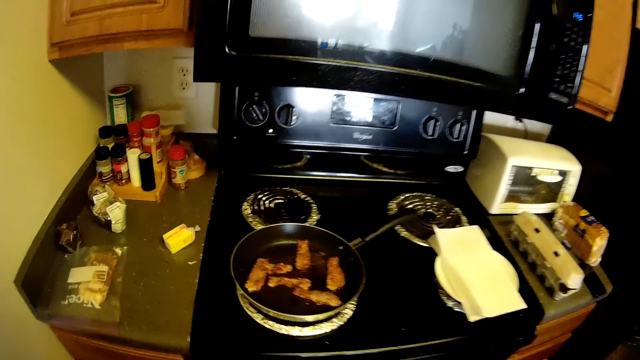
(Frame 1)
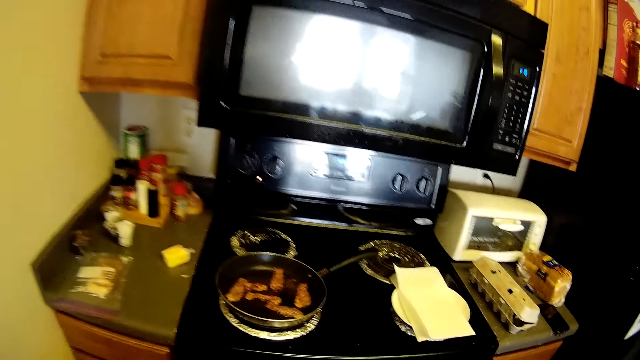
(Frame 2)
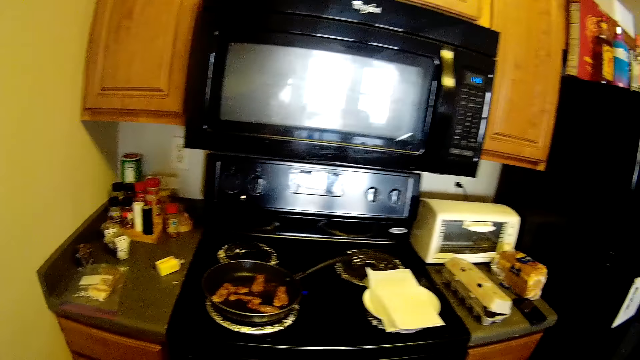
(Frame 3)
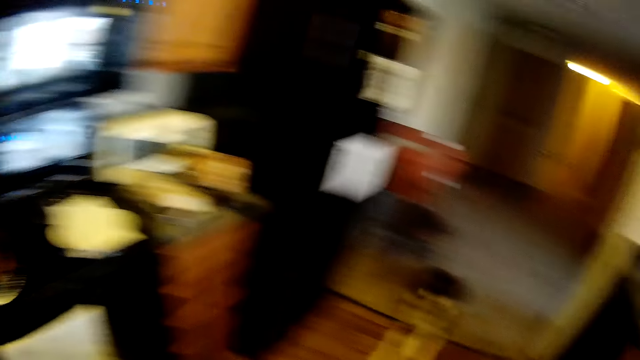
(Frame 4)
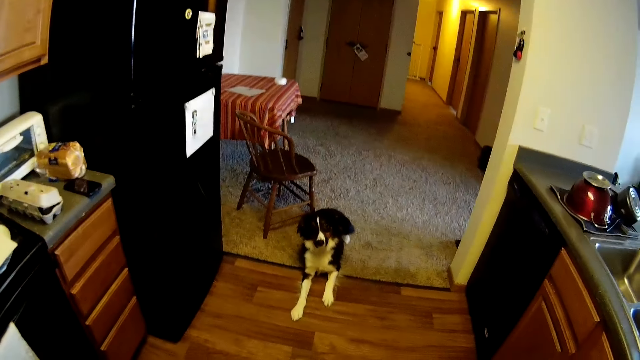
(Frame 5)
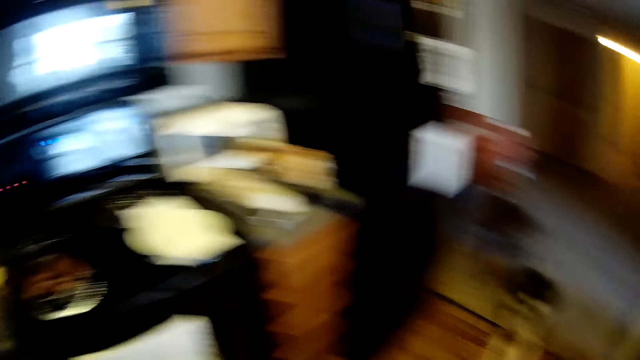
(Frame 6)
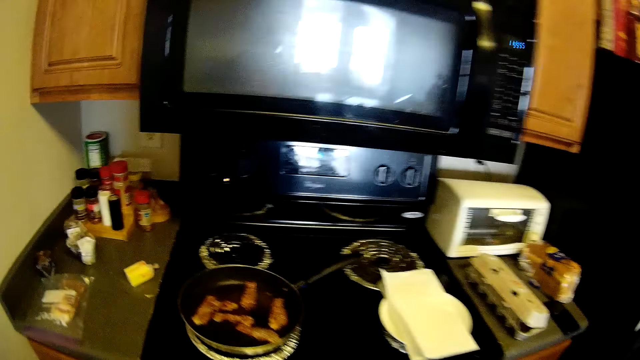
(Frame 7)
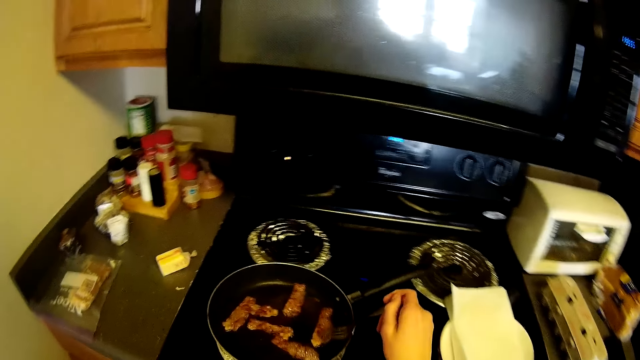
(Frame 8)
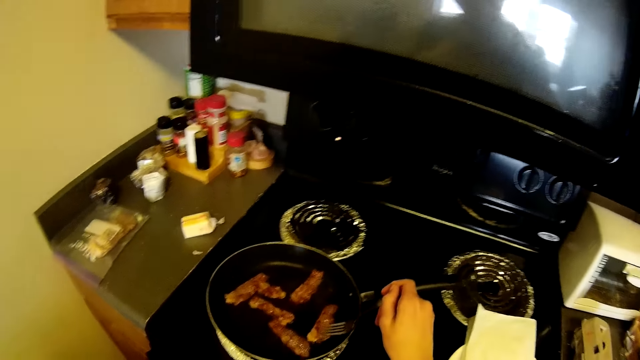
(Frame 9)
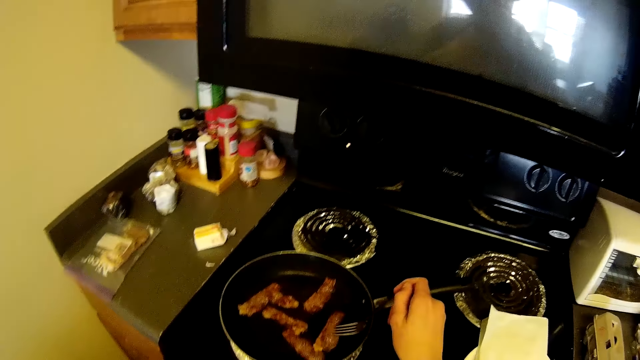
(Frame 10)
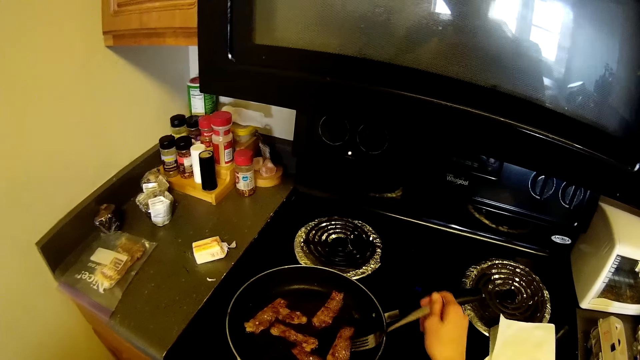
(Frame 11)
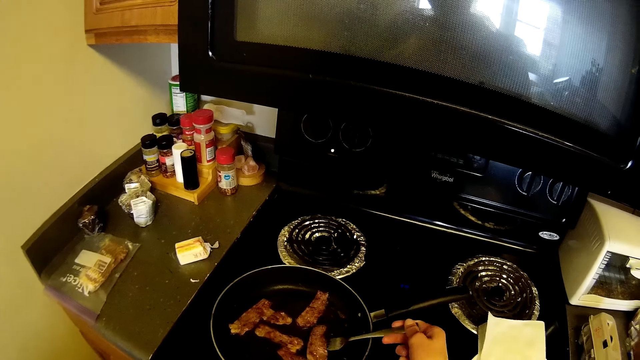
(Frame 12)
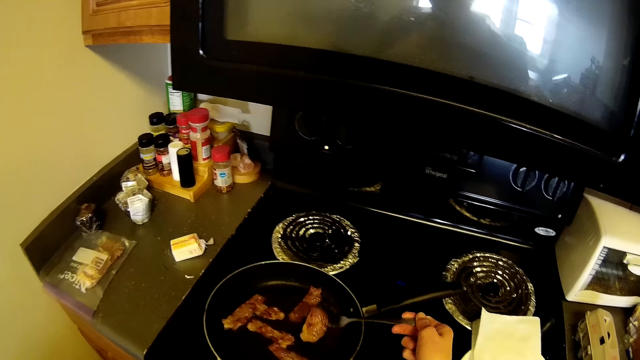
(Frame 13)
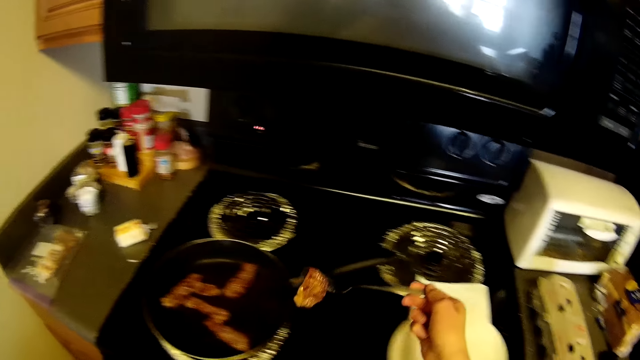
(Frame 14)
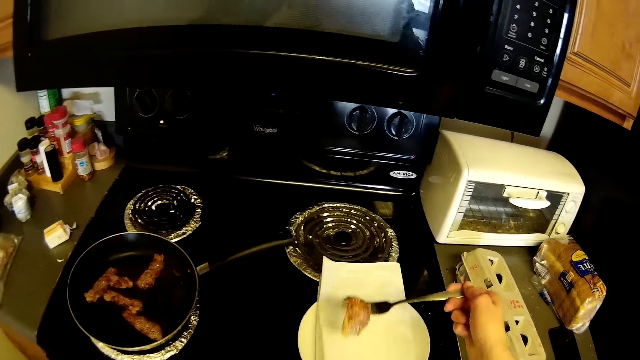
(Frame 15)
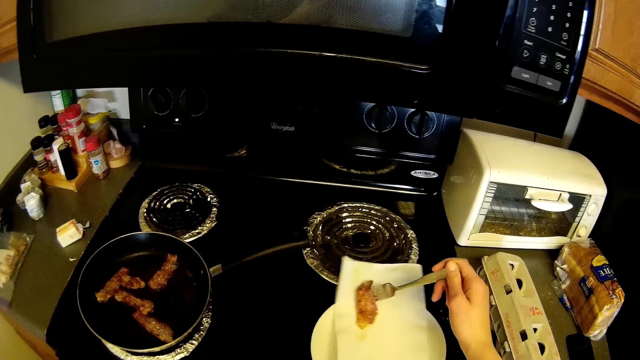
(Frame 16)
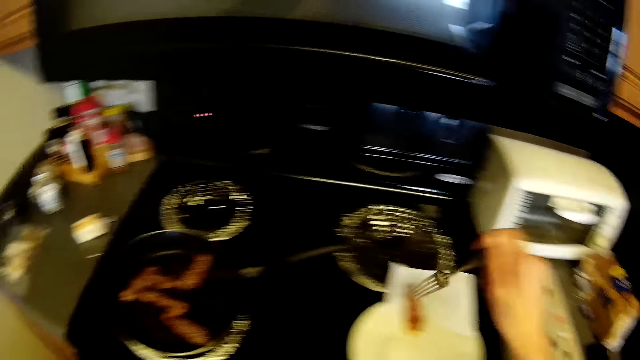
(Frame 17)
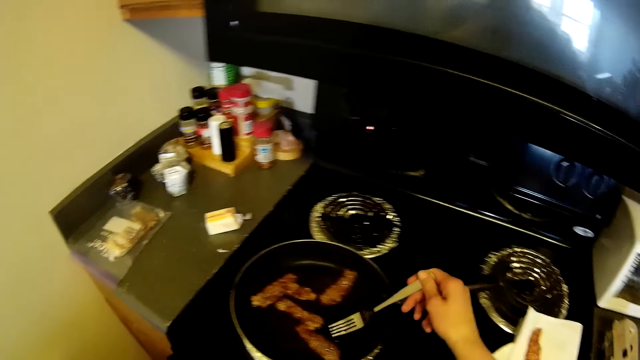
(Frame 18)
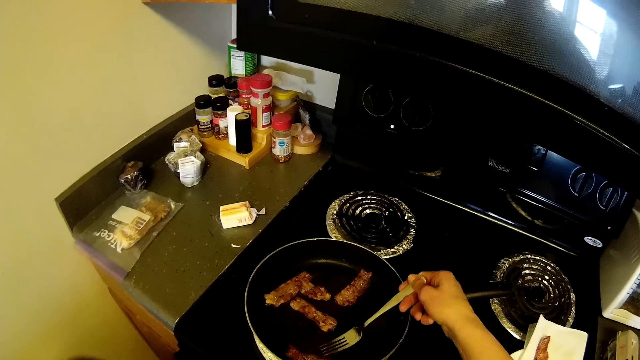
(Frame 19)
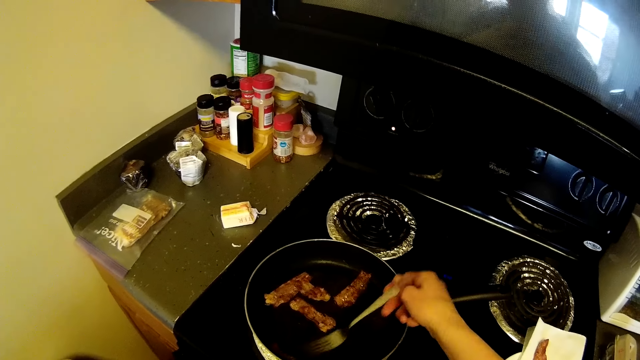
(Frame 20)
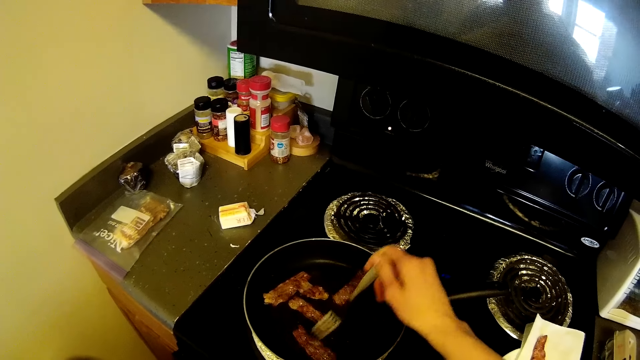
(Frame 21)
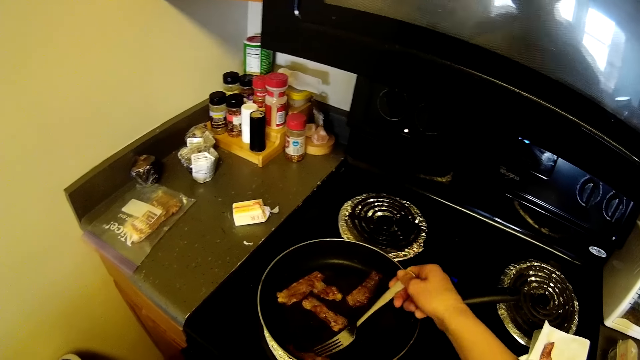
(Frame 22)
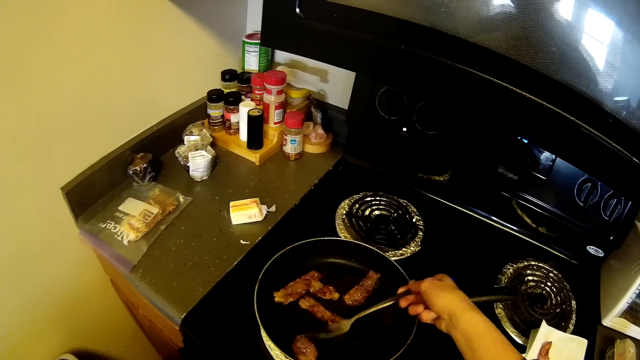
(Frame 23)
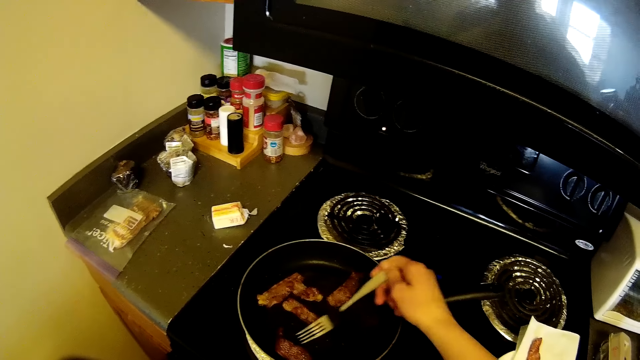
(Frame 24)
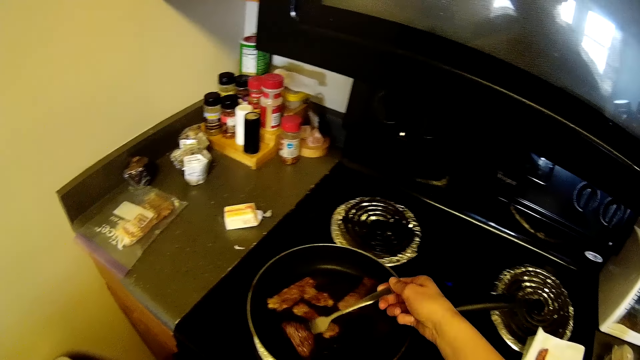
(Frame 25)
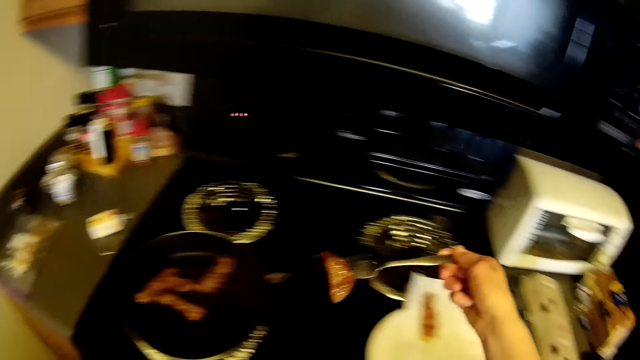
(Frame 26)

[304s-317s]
The camera wearer looks around. They transfer the slices of bacon in the frying pan to a tissue on a plate on the cooker.

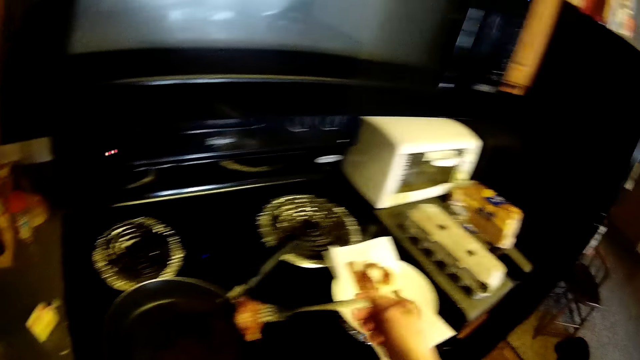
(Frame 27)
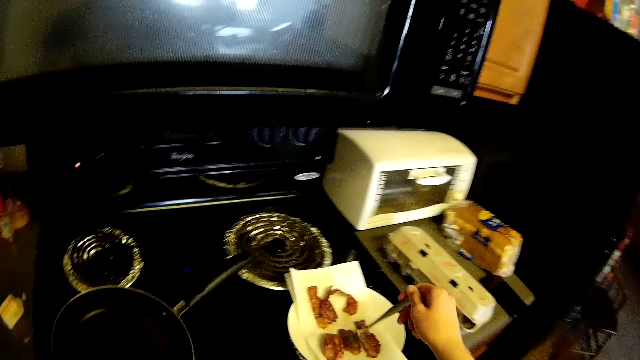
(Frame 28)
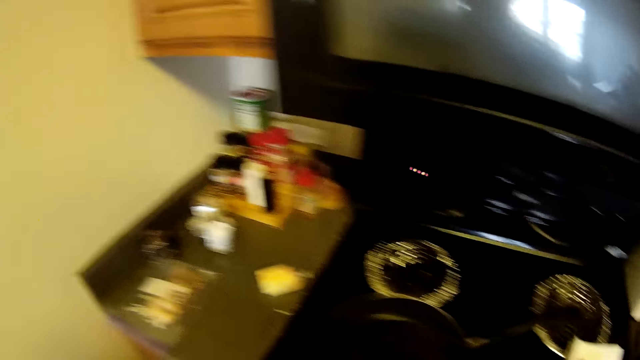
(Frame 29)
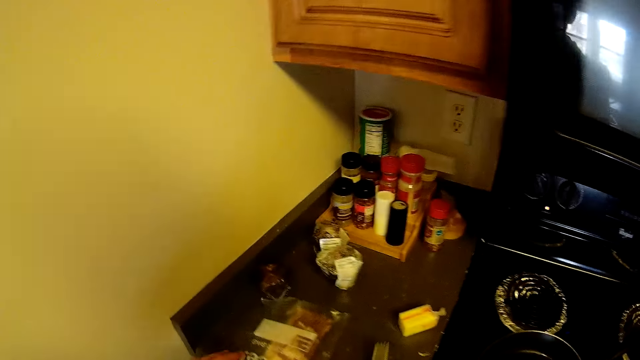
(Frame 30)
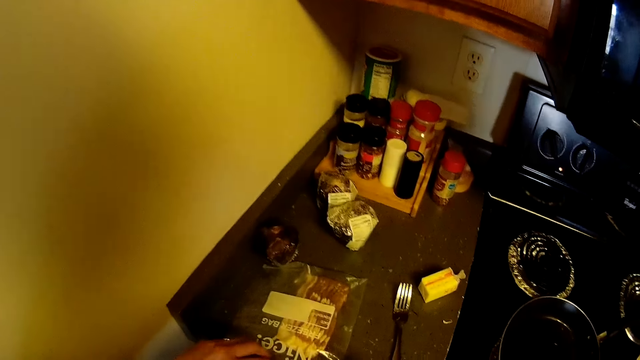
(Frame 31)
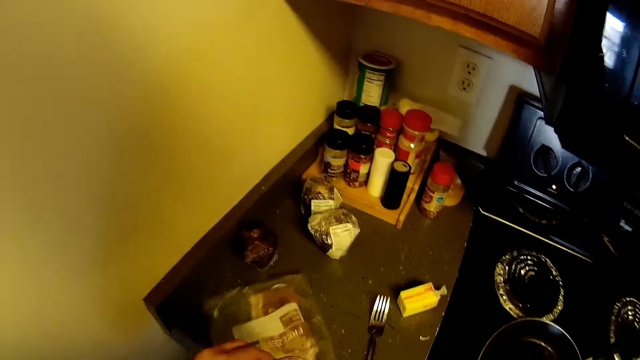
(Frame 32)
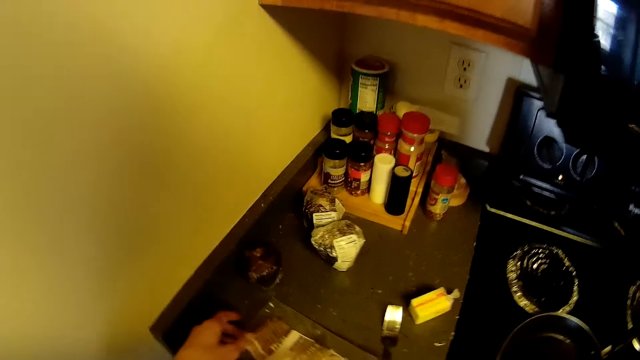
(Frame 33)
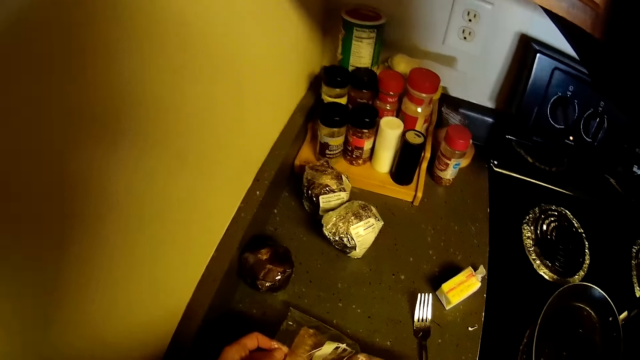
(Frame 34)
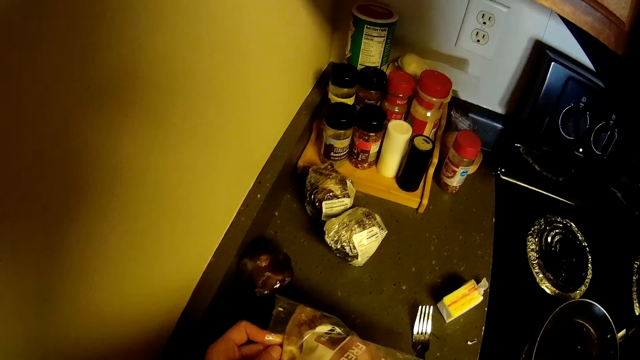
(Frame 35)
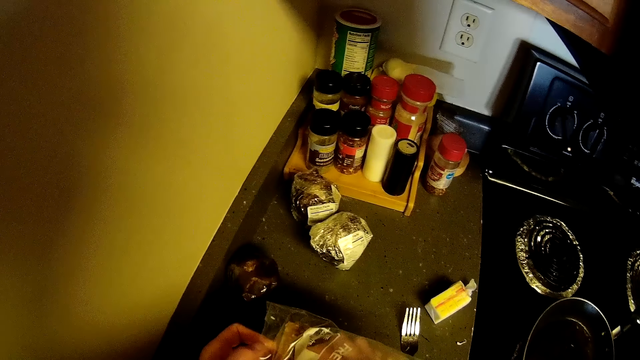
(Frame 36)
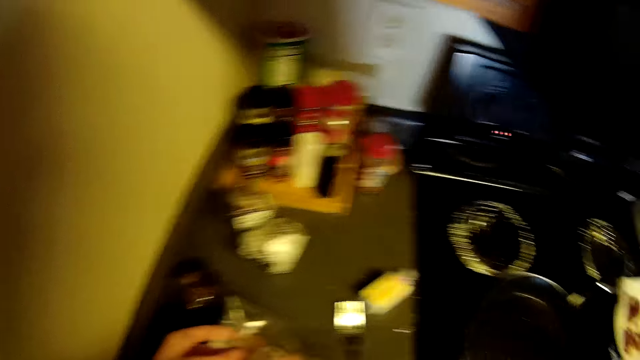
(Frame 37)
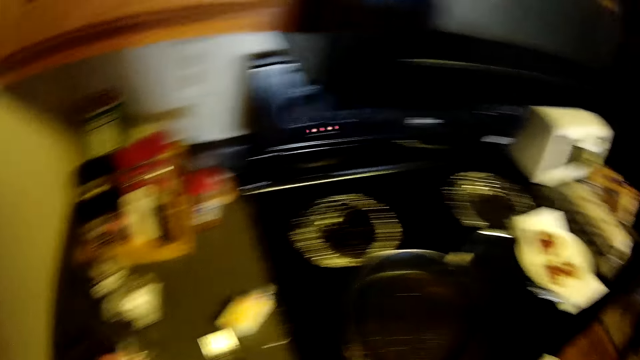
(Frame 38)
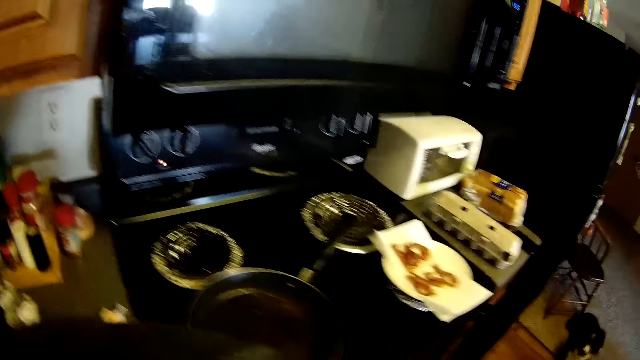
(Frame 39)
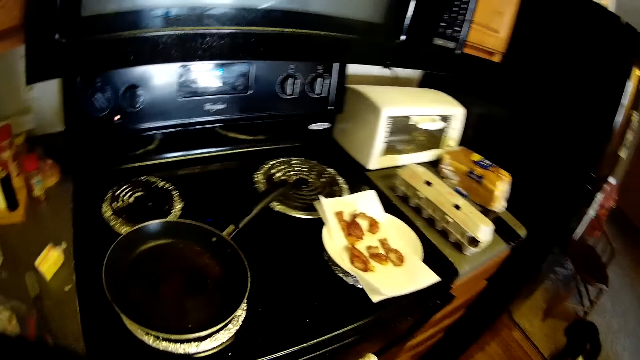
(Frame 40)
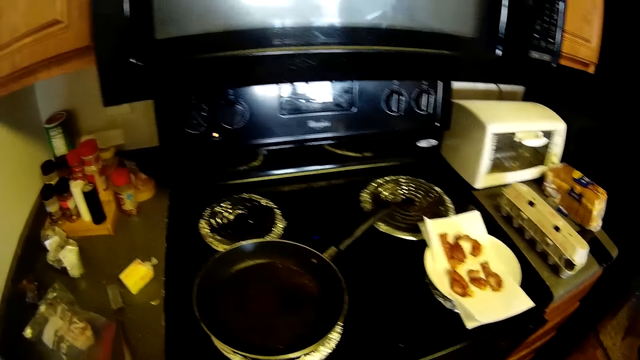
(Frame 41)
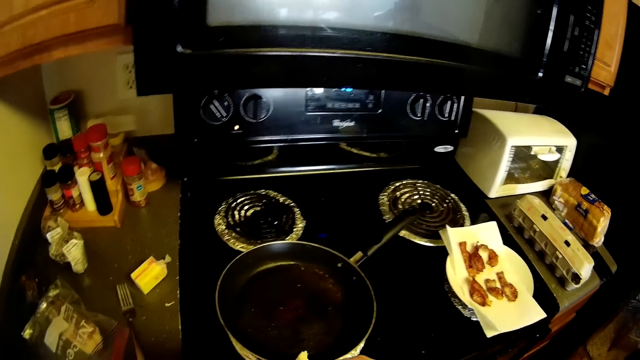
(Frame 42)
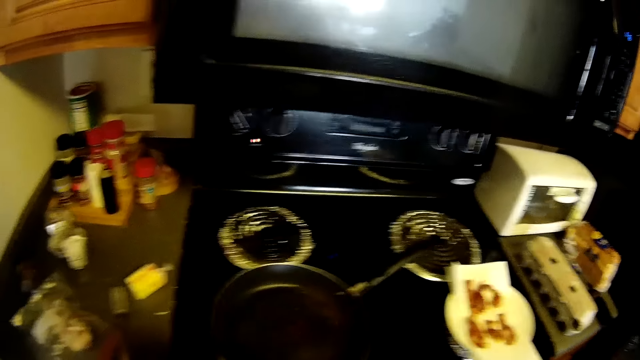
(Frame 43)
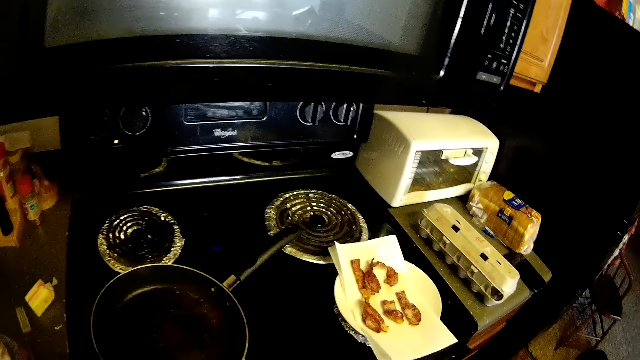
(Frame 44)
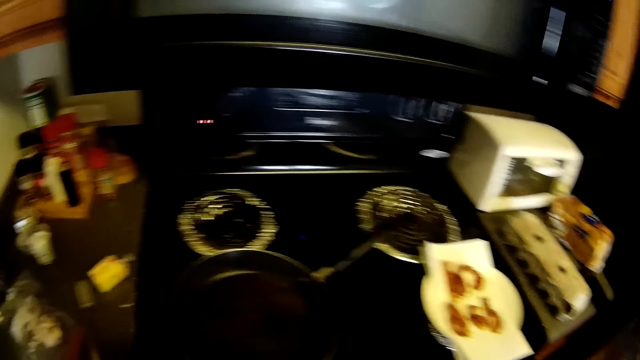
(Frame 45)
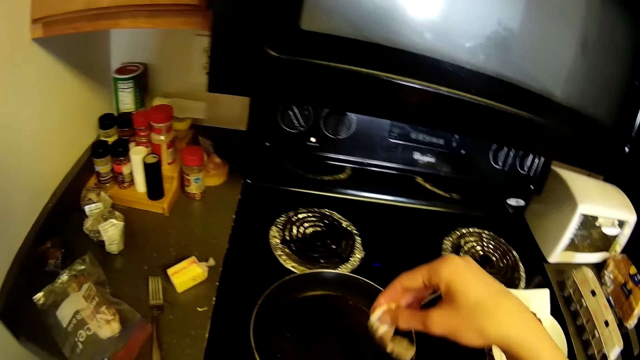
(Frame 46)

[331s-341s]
The camera wearer places the fork in her right hand on a slab. She transfers the slices of bacon from a pack of bacon to the frying pan on the cooker with both hands. She removes bacon from the freezer bag.
